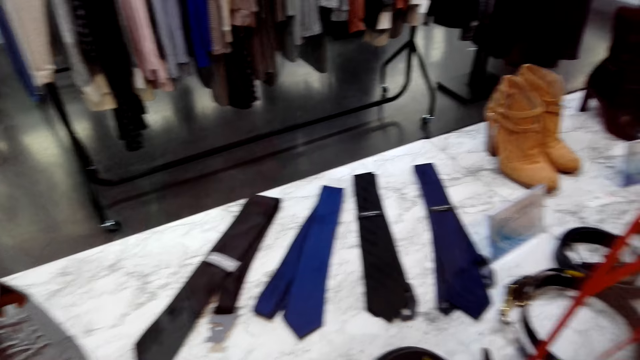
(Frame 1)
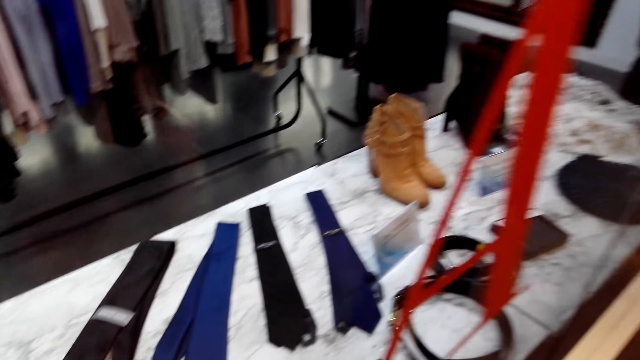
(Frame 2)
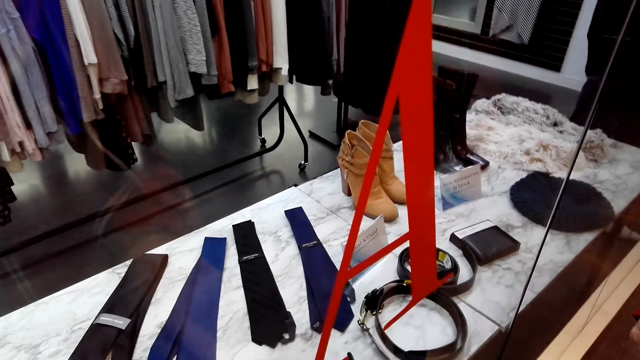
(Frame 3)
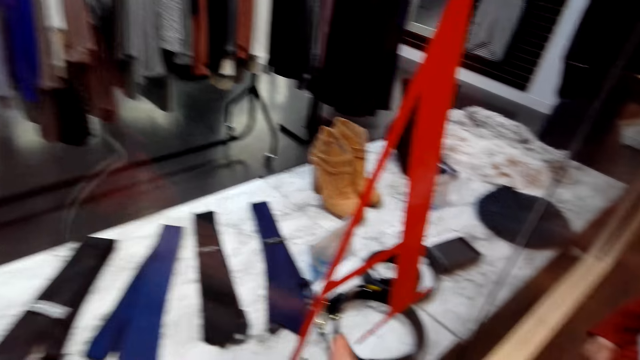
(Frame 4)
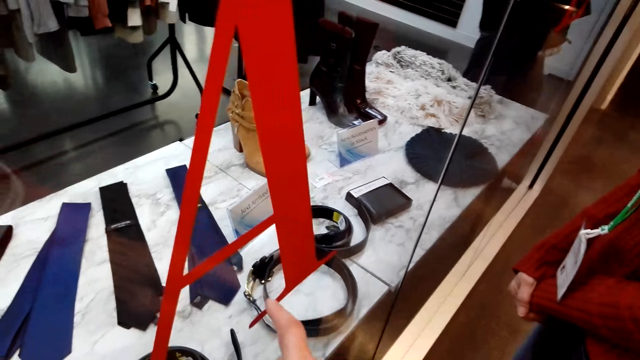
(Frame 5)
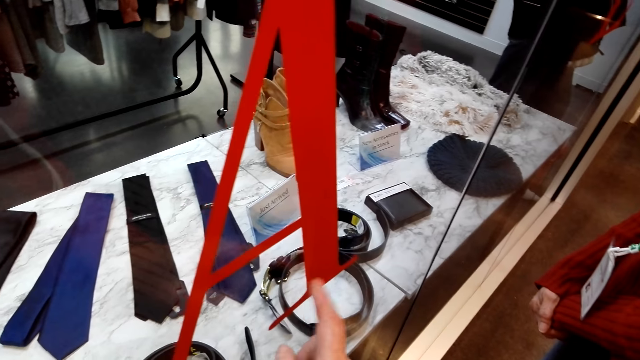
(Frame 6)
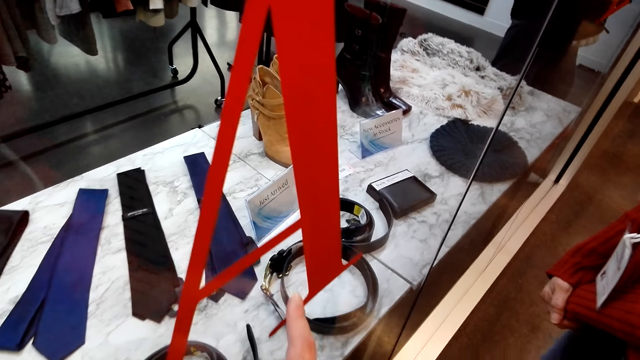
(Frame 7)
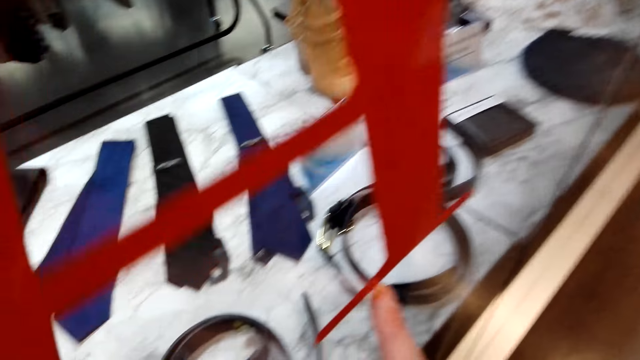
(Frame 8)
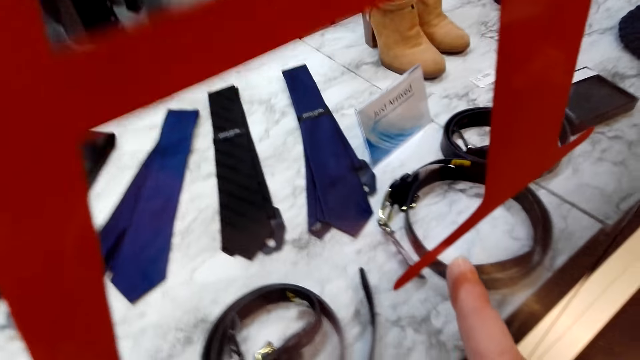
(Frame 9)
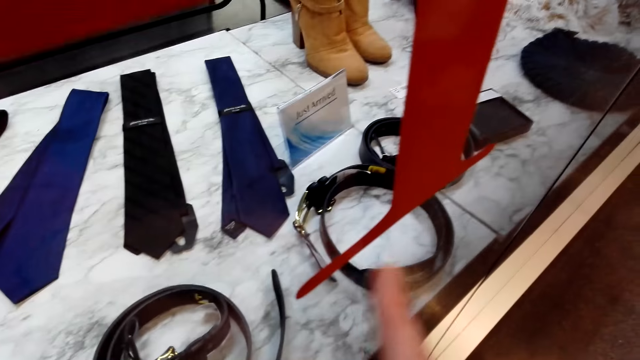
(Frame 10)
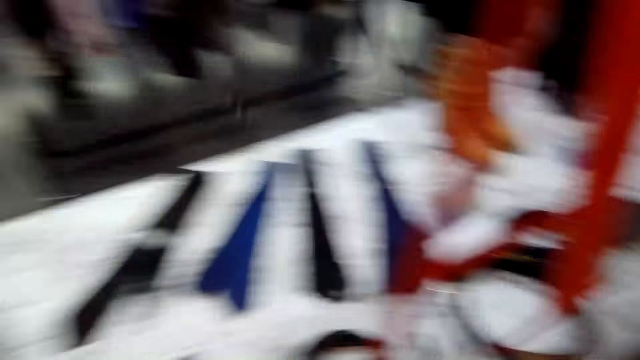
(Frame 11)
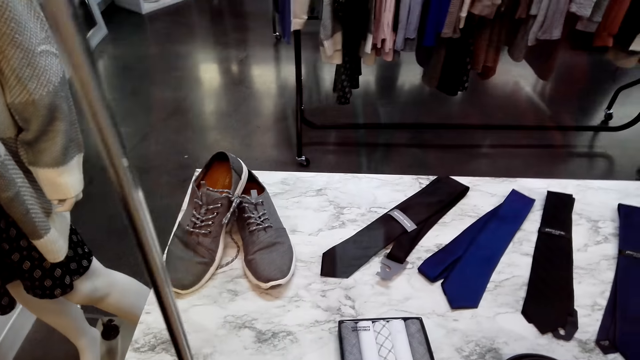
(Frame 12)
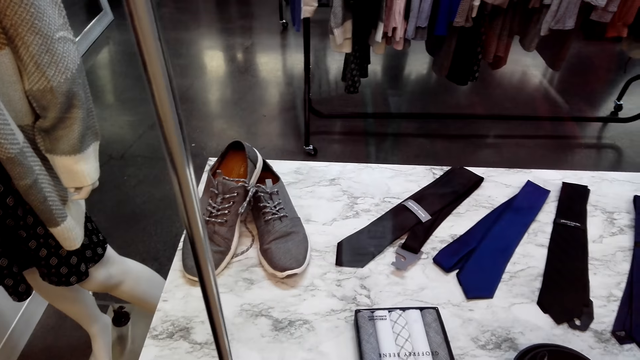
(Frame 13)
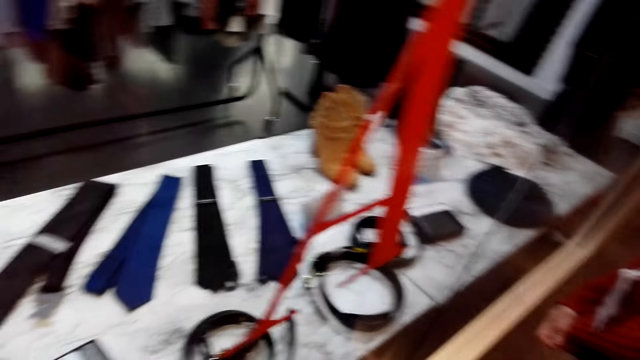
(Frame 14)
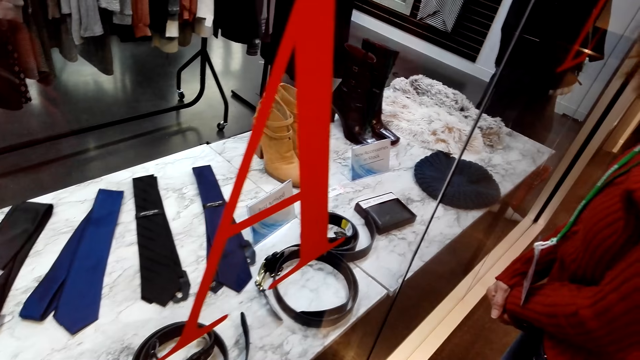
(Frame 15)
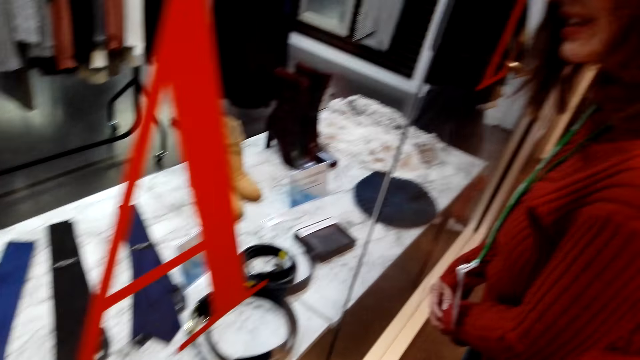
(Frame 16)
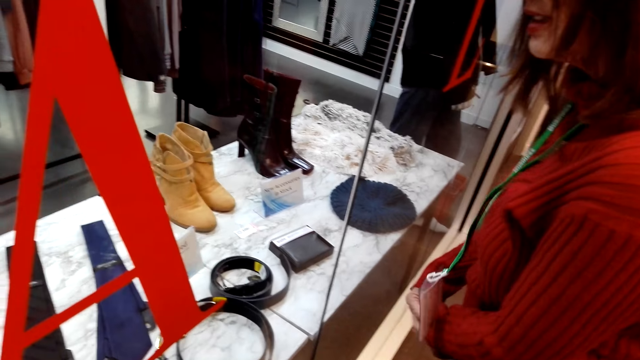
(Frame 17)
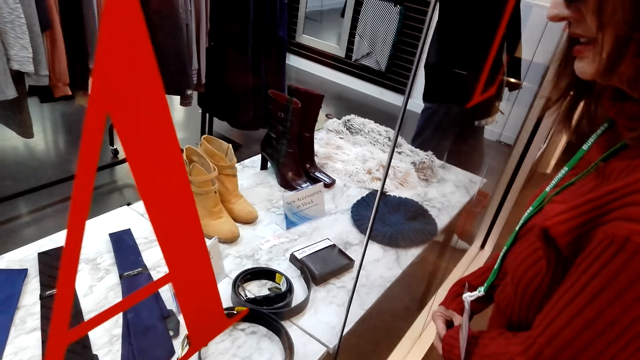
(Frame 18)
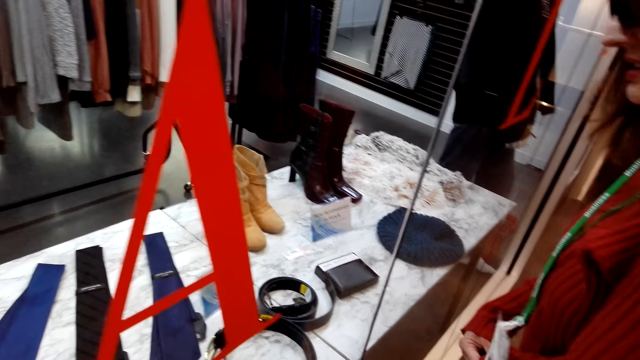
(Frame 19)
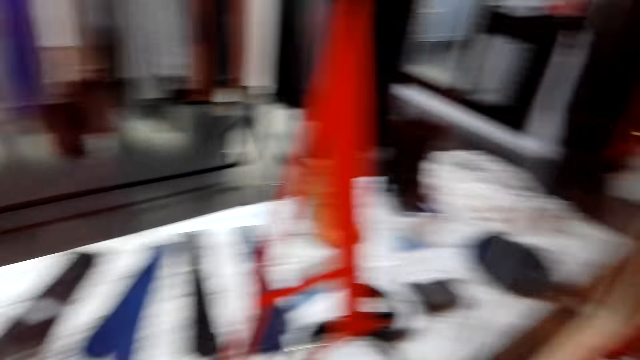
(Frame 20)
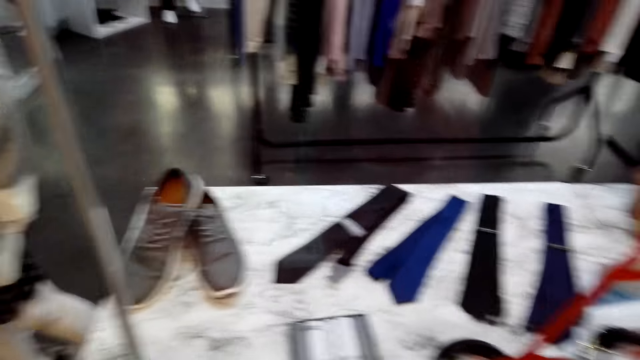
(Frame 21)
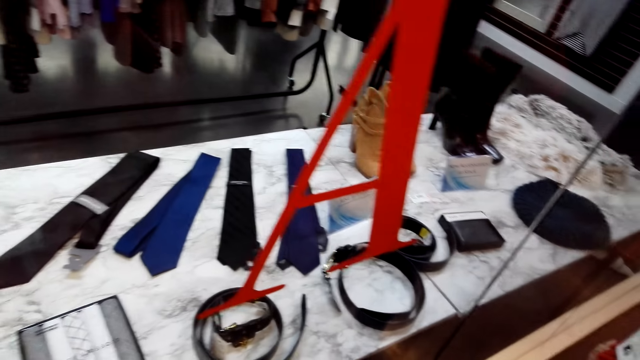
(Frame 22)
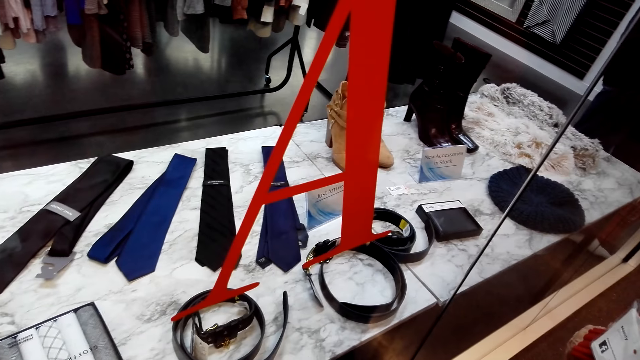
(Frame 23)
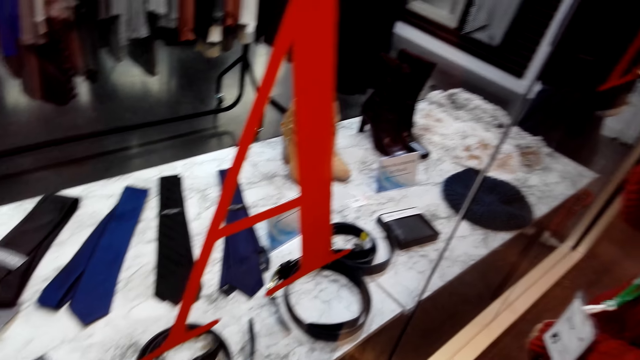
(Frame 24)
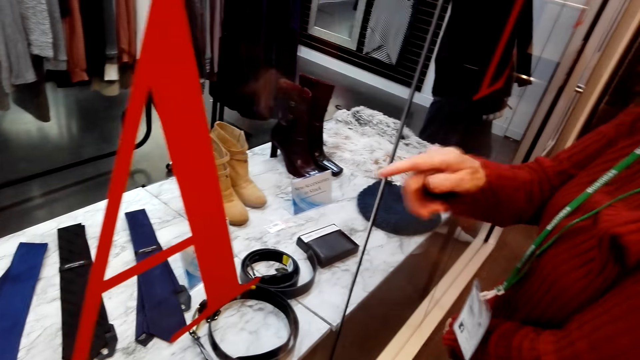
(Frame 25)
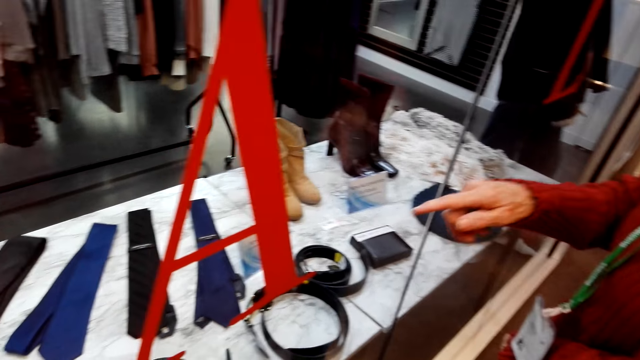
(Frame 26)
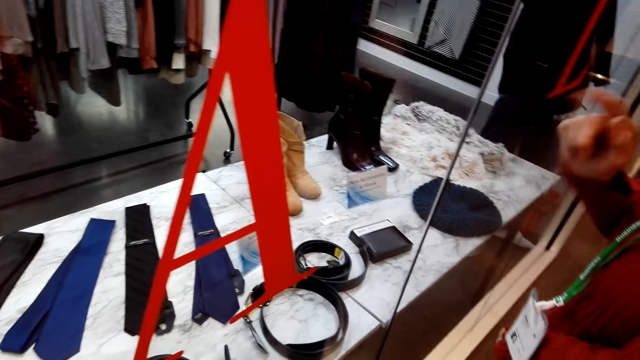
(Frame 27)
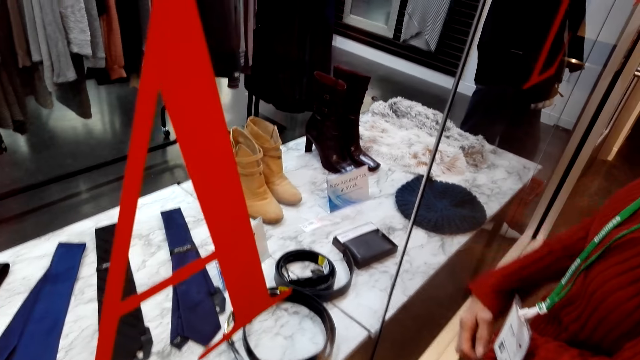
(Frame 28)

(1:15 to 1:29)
A lady speaks. The camera wearer points out with a finger. They tap the glass. The lady stares around. The camera wearer speaks. They stare around. The lady speaks and interacts with the camera wearer. The camera wearer speaks. The lady speaks and points at an item in the store with a finger.

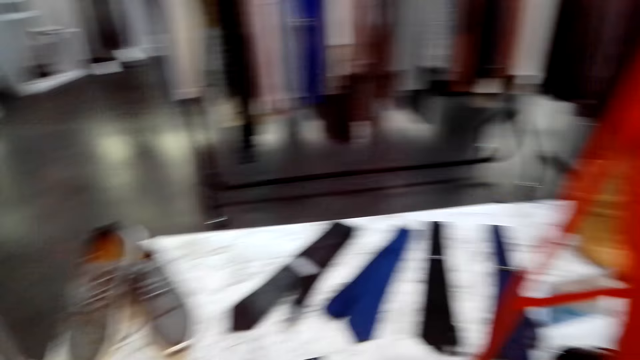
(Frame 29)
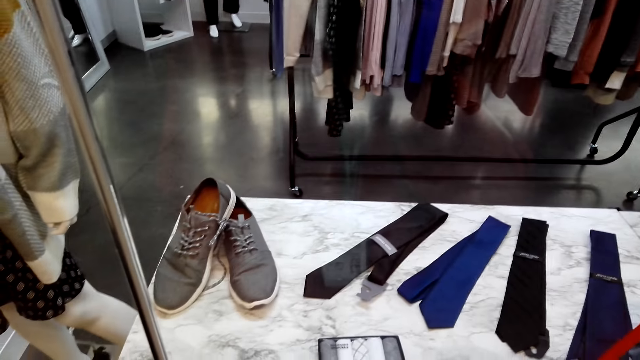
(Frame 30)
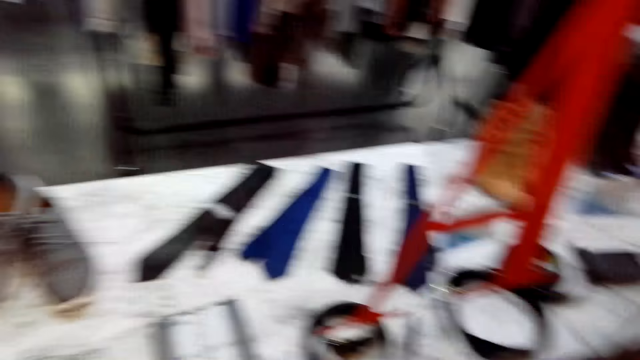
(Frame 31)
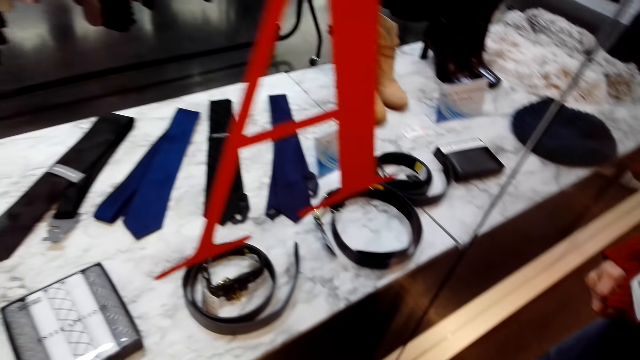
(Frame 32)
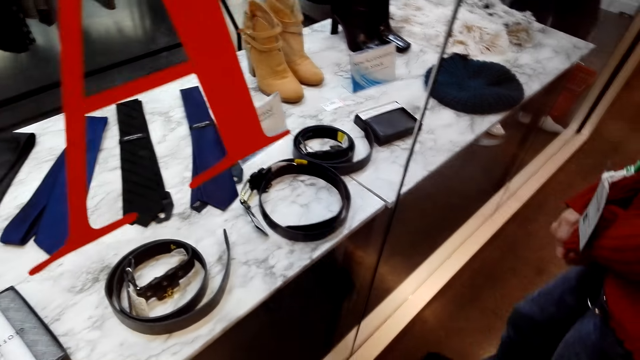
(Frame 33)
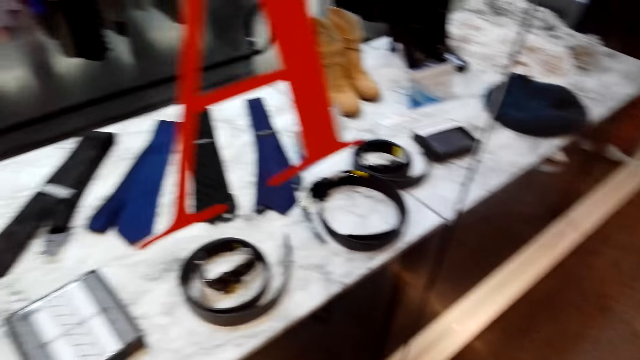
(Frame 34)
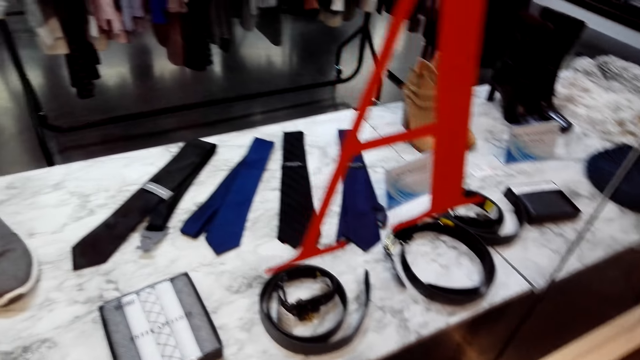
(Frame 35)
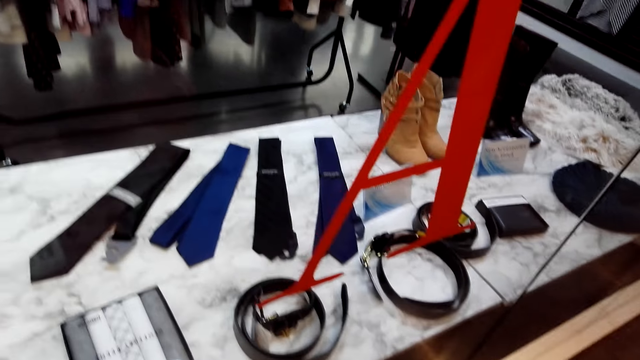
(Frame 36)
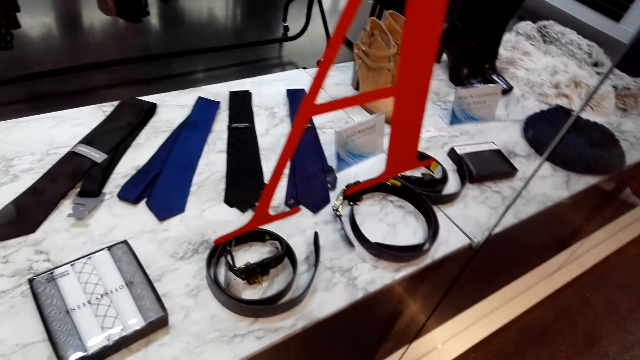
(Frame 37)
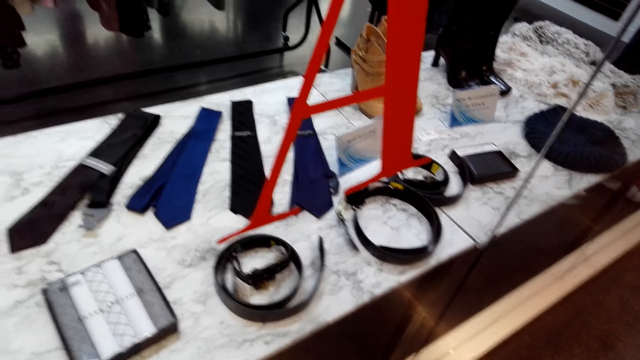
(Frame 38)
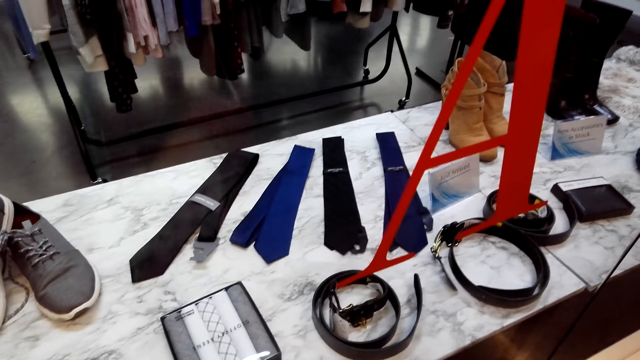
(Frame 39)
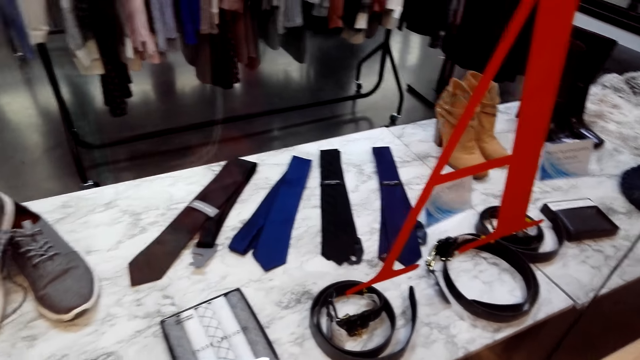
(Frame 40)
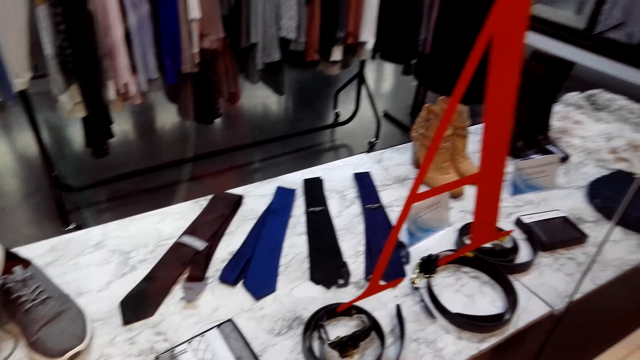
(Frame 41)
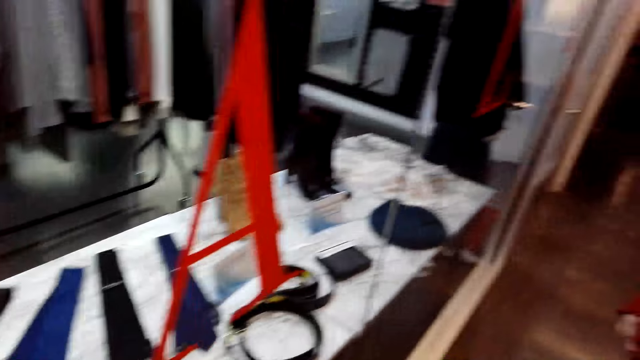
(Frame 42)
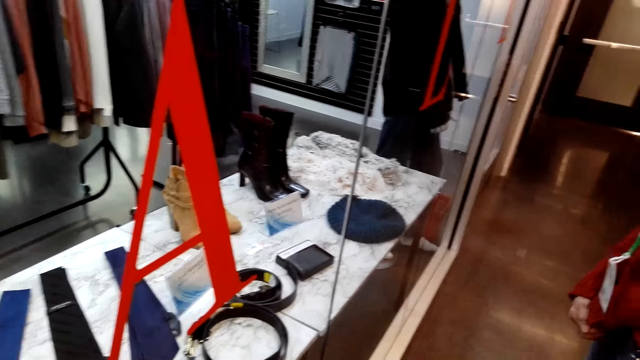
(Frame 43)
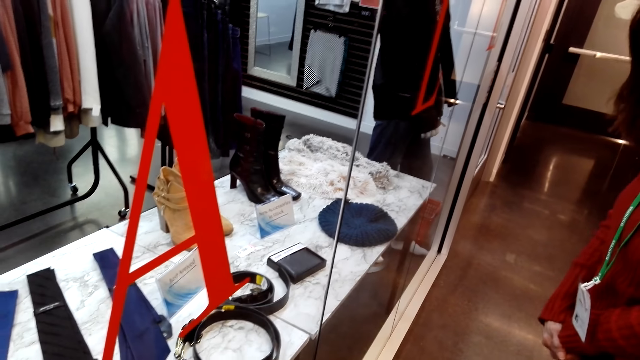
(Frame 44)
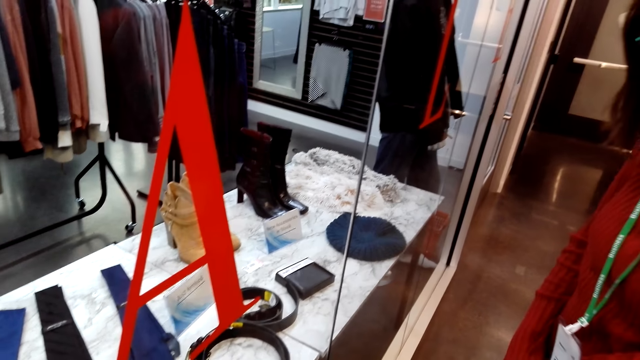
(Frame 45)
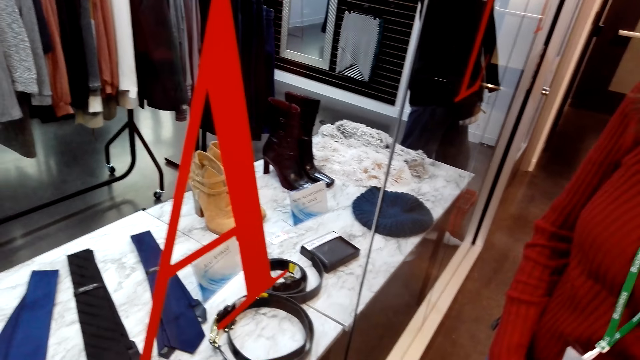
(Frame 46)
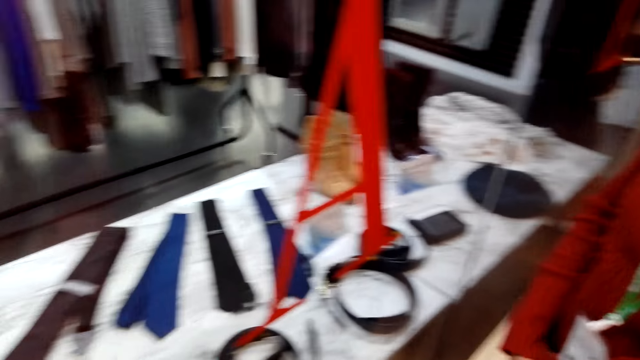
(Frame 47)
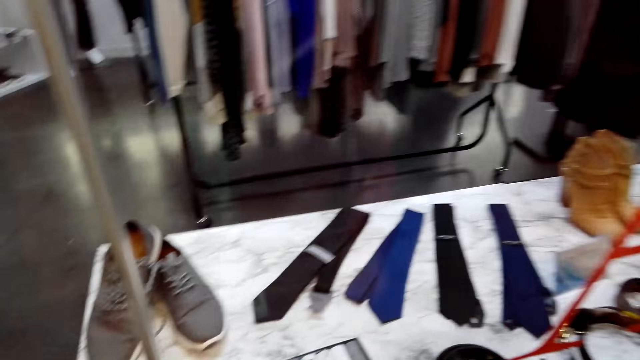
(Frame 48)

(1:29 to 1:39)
The lady lowers her hands. The camera wearer looks around. The lady steps back and moves around. The camera wearer speaks to the lady.
